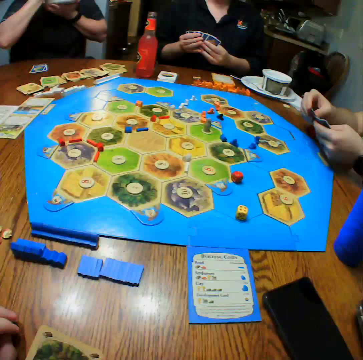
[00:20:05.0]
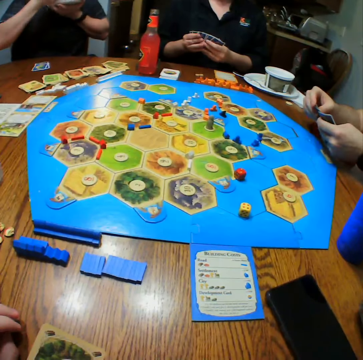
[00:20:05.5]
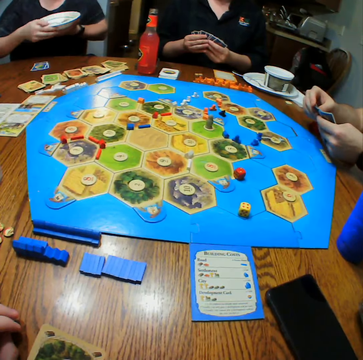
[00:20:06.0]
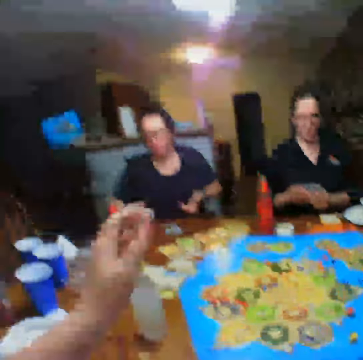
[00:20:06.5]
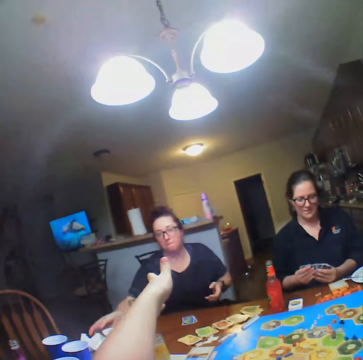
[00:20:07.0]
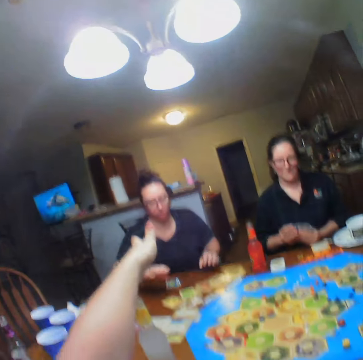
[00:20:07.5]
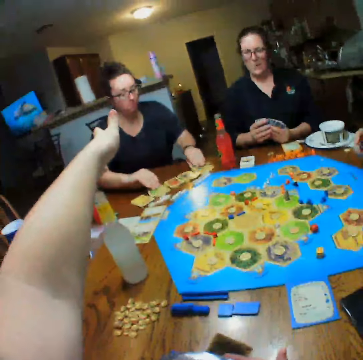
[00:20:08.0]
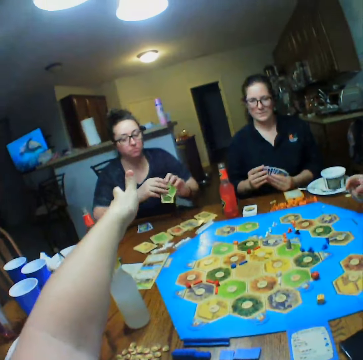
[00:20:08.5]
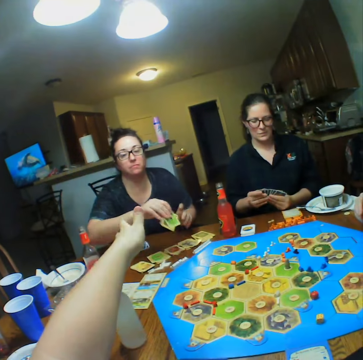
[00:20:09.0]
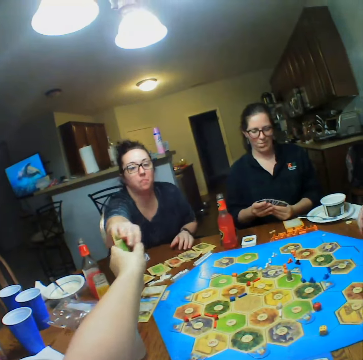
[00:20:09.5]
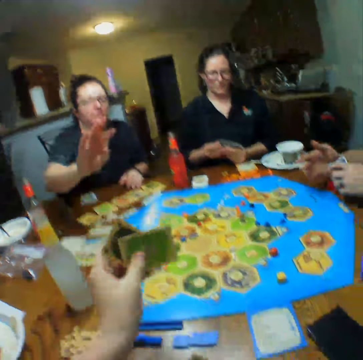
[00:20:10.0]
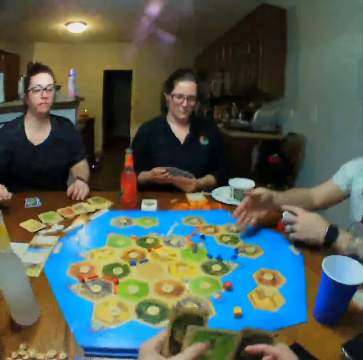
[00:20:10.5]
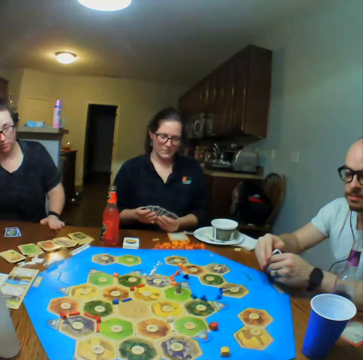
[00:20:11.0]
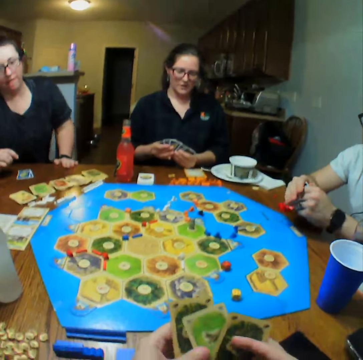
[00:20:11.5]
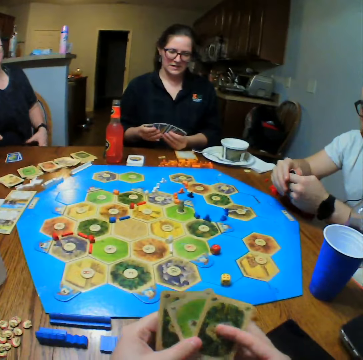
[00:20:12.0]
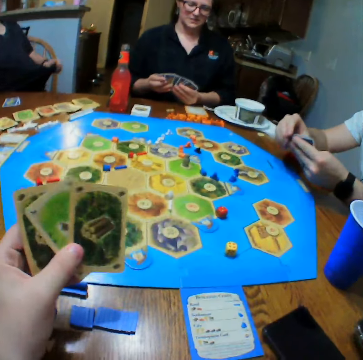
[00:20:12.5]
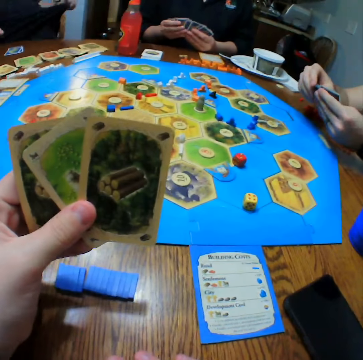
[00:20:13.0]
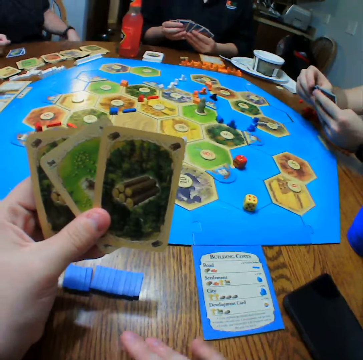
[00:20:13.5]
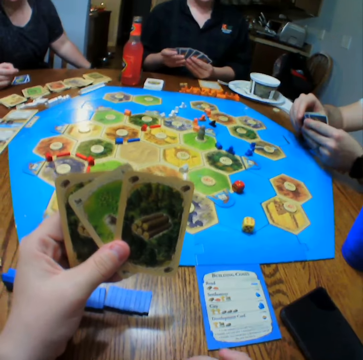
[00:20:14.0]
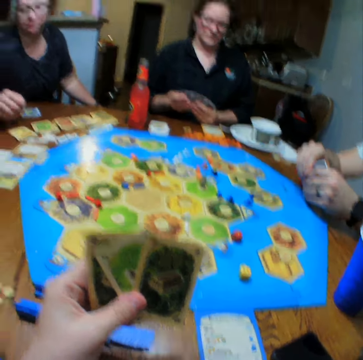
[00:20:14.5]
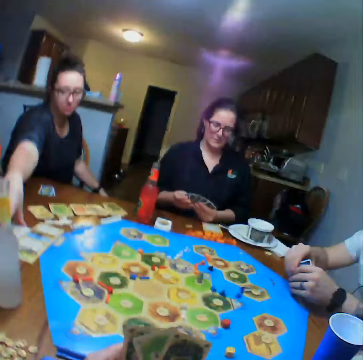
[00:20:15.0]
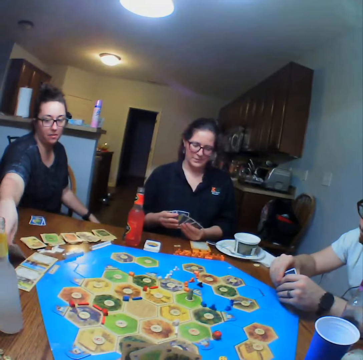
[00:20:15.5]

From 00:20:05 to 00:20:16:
A woman places the plate on the table, picks cards from the table and gives the camera wearer the cards. The camera wearer shuffles the cards. They talk. The woman picks a card from the table.

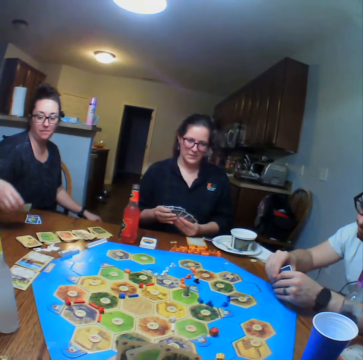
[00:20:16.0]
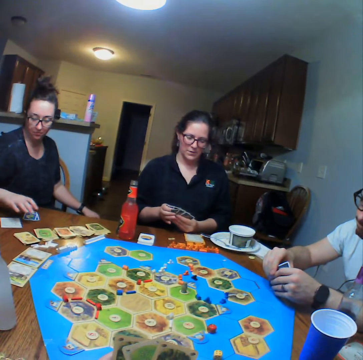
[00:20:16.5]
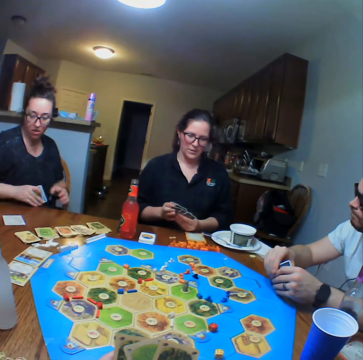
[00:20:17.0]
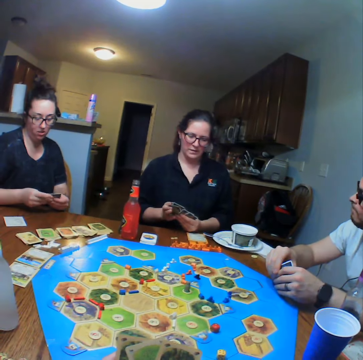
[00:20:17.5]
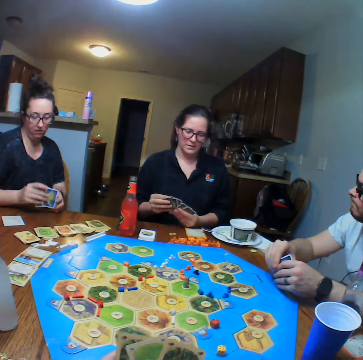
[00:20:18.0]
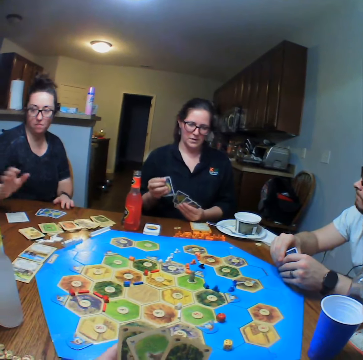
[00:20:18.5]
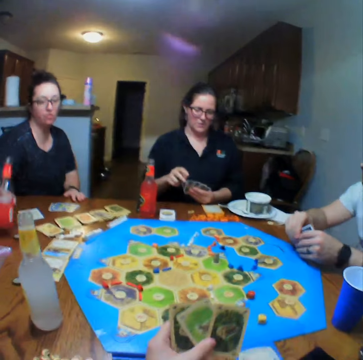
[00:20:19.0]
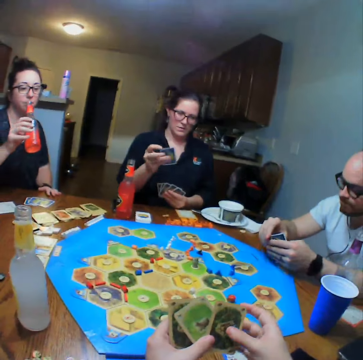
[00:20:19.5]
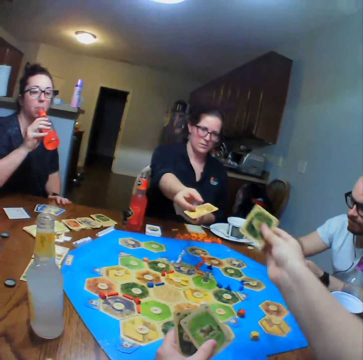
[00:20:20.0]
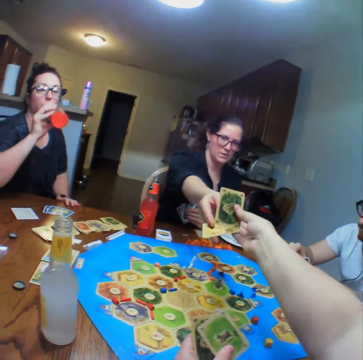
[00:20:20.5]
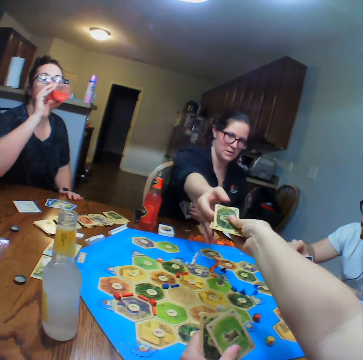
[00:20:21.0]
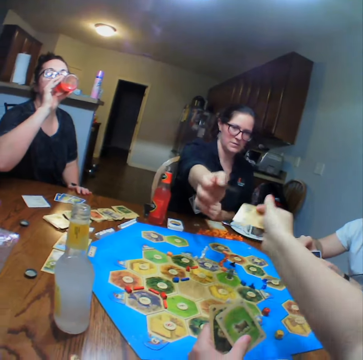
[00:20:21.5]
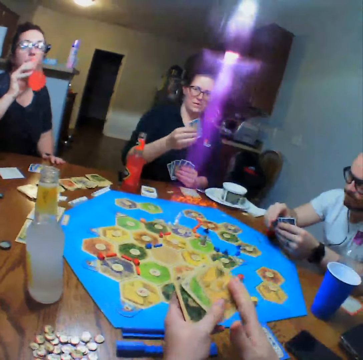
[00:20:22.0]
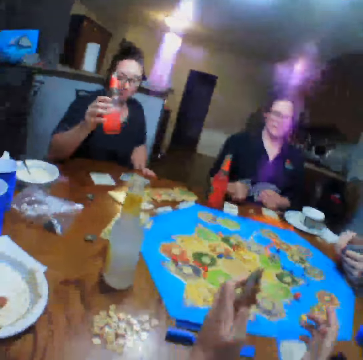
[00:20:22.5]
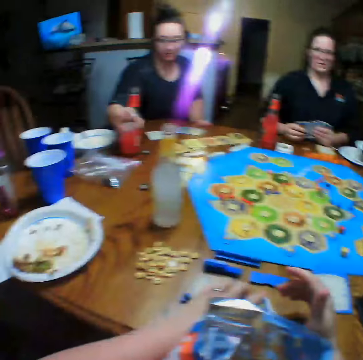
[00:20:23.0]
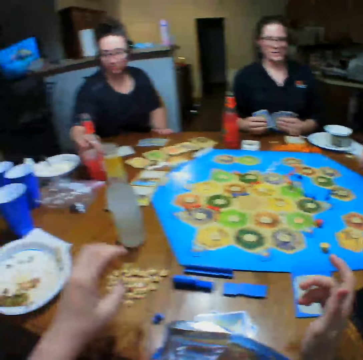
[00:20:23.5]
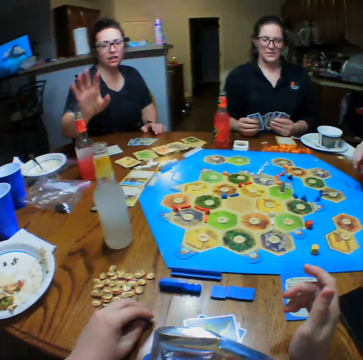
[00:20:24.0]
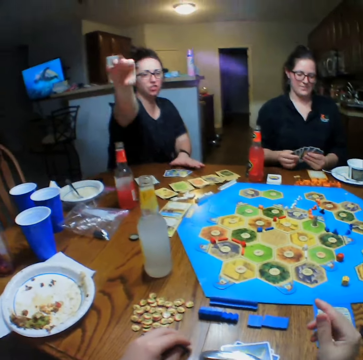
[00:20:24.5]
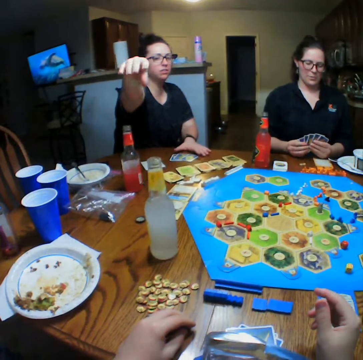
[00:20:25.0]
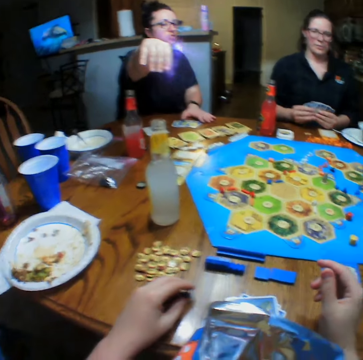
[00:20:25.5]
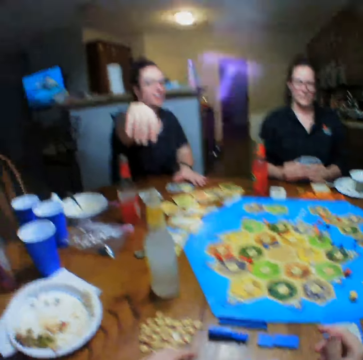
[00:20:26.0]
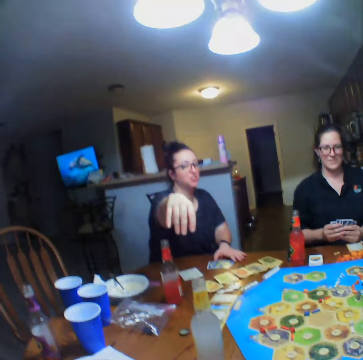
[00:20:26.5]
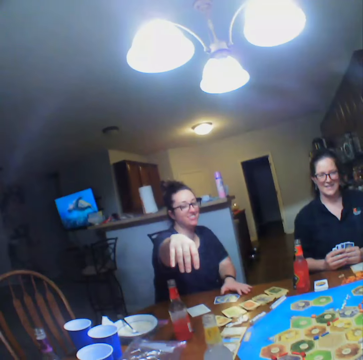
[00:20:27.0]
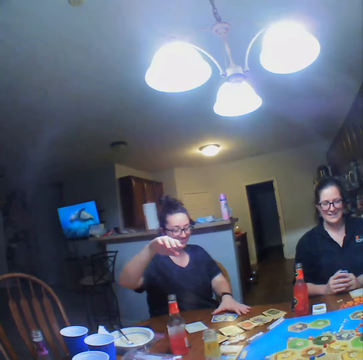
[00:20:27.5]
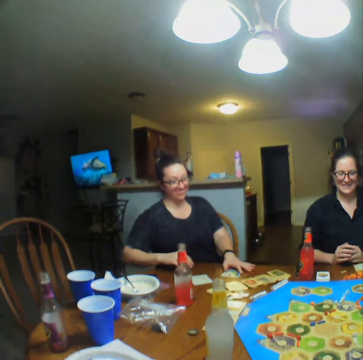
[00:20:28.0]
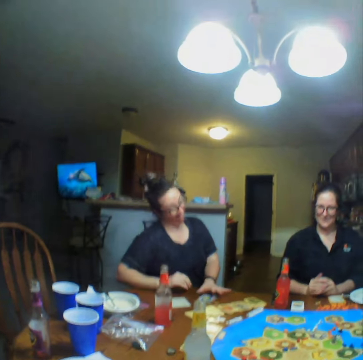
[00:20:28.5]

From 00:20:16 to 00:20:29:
A woman shuffles the cards. Another woman places the card on the table, picks cards from the table, places the cards on the table, picks a bottle of lemonade from the table and drinks the lemonade. The camera wearer exchanges a card with the first woman. They put the cards on the table. The other woman places the bottle of lemonade on the table and talks.

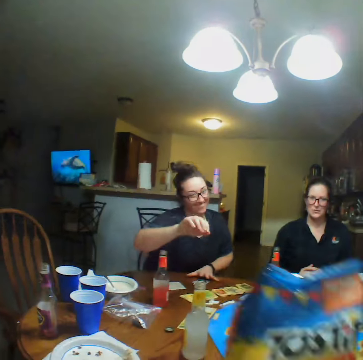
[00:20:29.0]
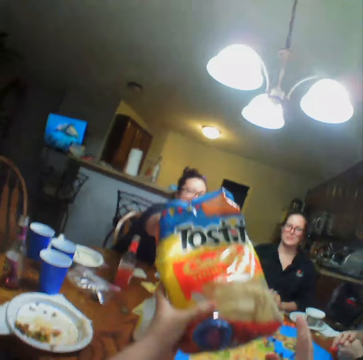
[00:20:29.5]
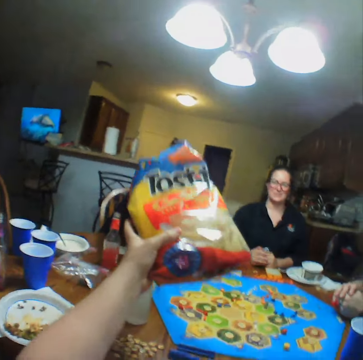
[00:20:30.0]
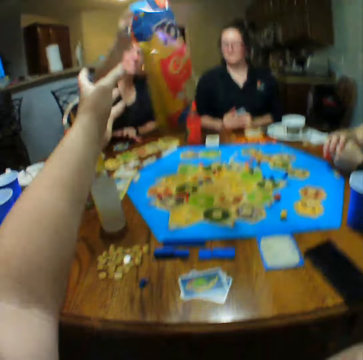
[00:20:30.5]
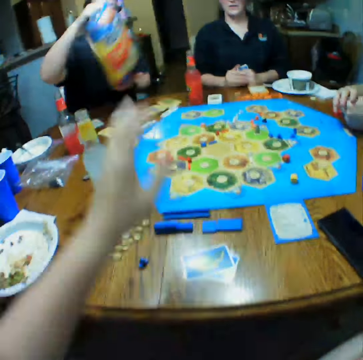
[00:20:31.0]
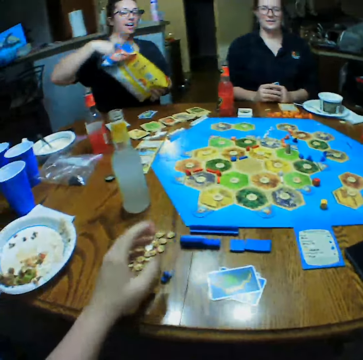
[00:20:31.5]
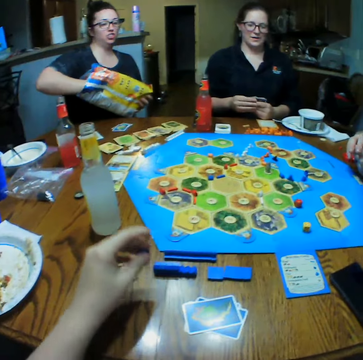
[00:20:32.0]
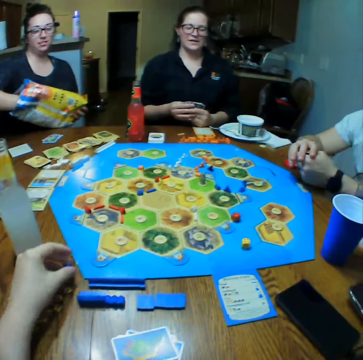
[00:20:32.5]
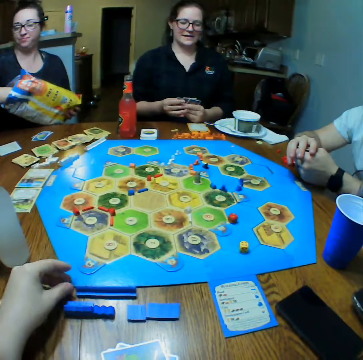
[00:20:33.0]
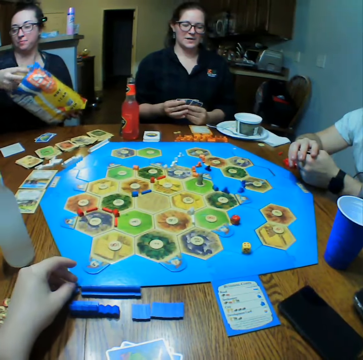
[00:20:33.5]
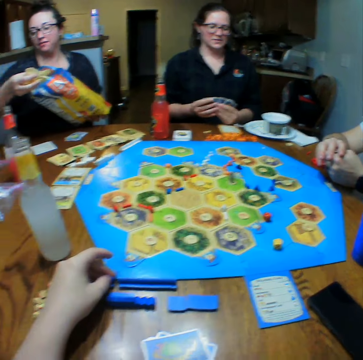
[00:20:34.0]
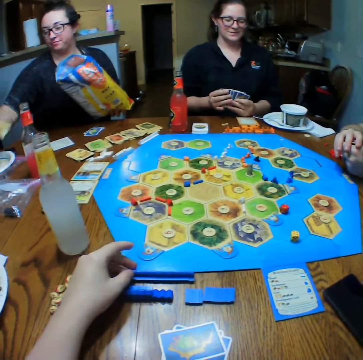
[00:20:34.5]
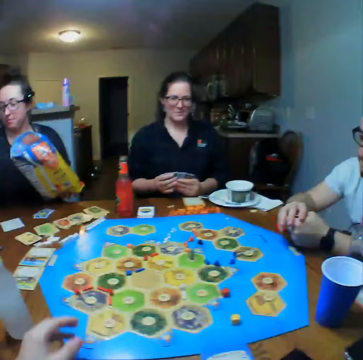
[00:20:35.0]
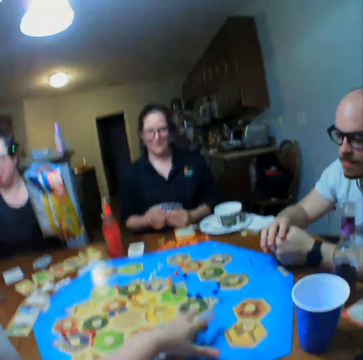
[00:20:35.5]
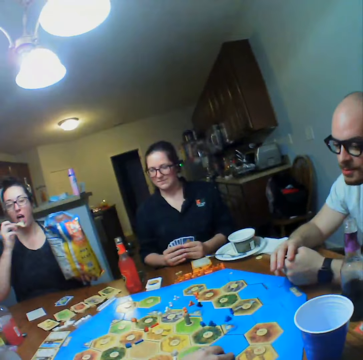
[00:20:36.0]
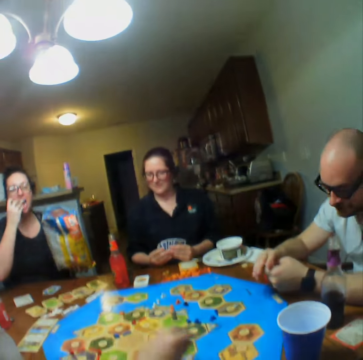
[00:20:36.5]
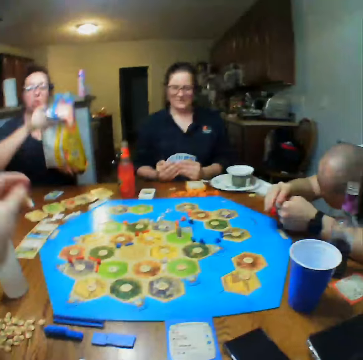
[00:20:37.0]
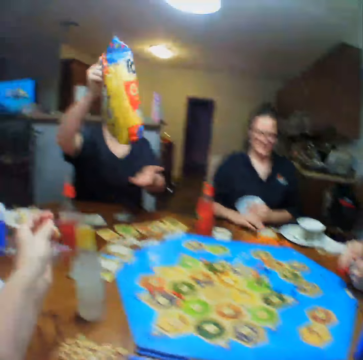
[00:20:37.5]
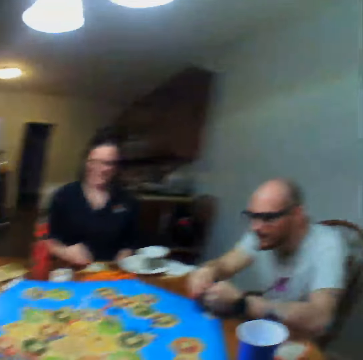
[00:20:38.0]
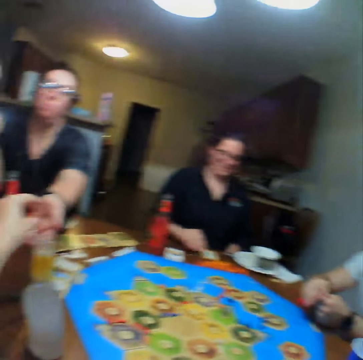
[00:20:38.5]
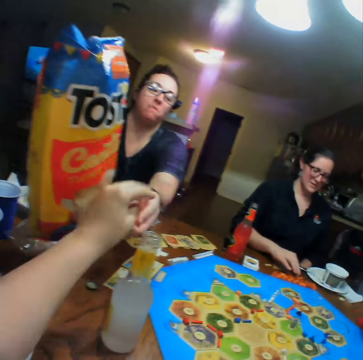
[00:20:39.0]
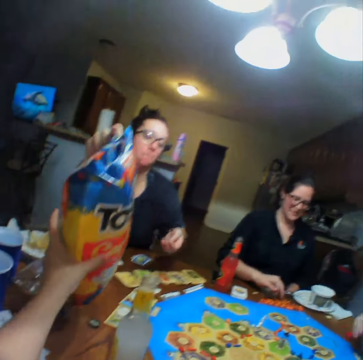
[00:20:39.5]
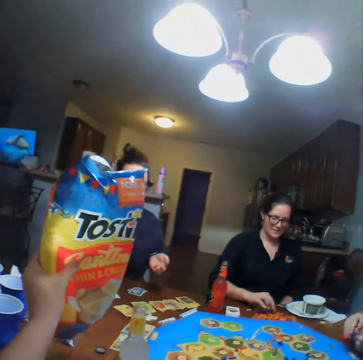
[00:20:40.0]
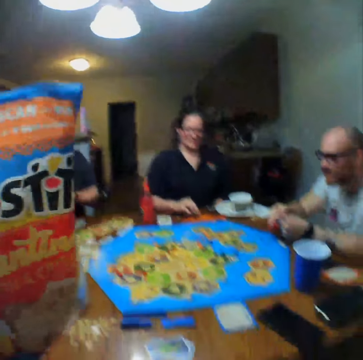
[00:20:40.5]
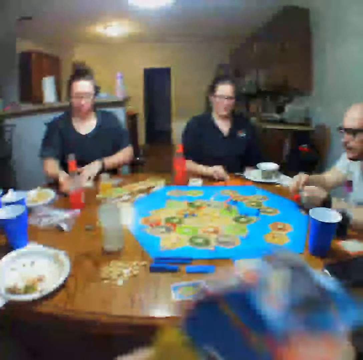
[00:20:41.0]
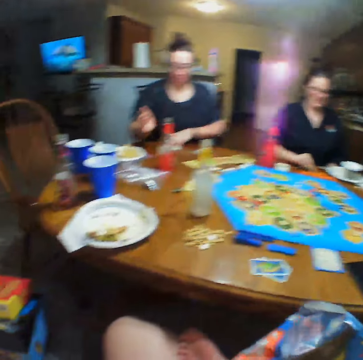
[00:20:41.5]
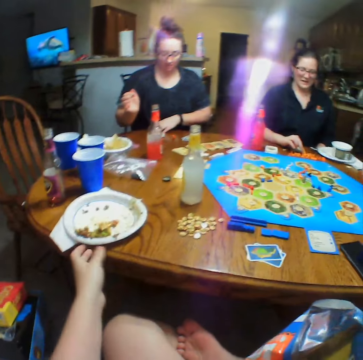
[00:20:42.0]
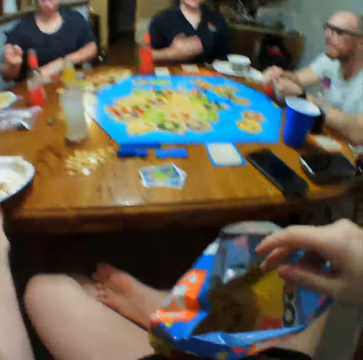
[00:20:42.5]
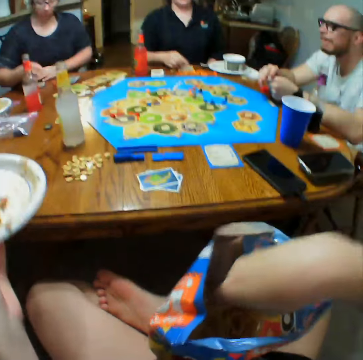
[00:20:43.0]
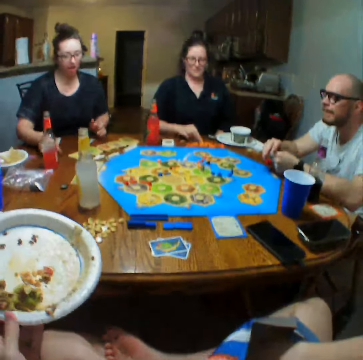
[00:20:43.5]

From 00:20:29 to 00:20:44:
The camera wearer gives a woman the packet of chips or crisps. They pick a block from the table. The woman takes the chips from the packet. The camera wearer places the block on the table. The woman puts the chips on the plate. The camera wearer picks the dice from the table. The woman eats. The camera wearer gives the woman the dice and takes the packet of chips from the woman. The woman throws the dice on the table. The camera wearer picks the plate from the table and puts the crisps in the plate.
